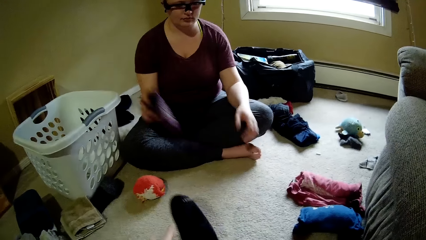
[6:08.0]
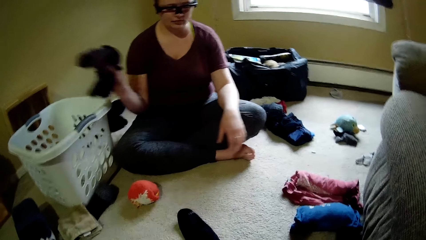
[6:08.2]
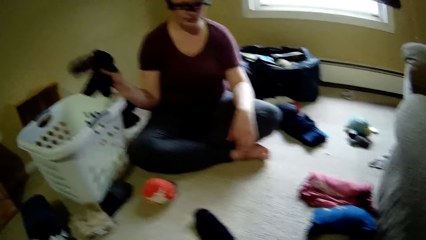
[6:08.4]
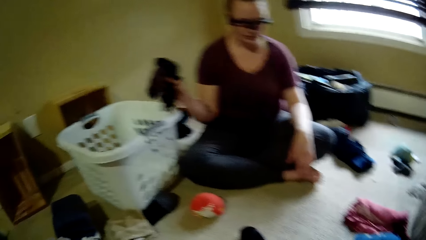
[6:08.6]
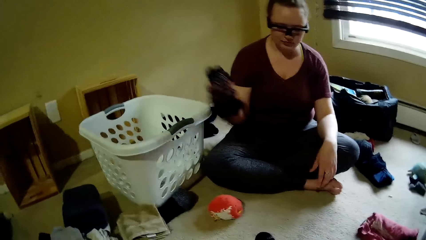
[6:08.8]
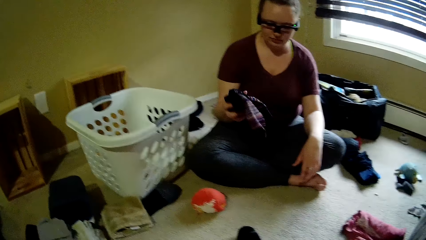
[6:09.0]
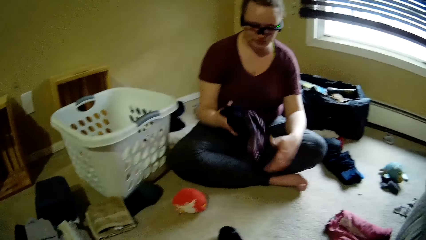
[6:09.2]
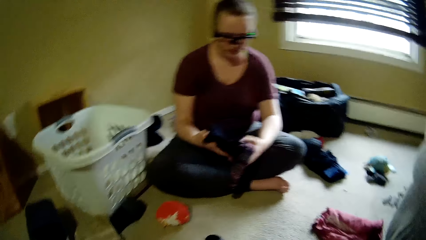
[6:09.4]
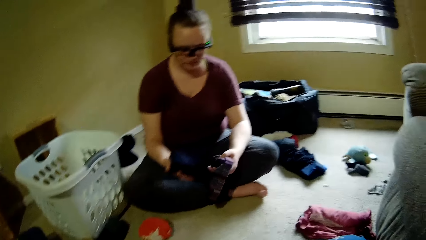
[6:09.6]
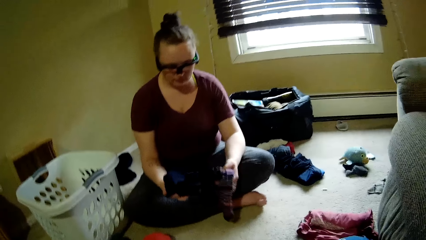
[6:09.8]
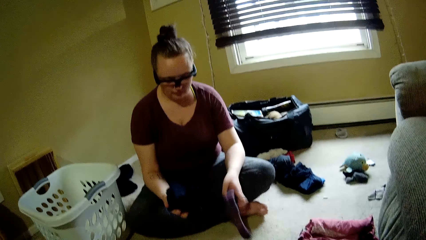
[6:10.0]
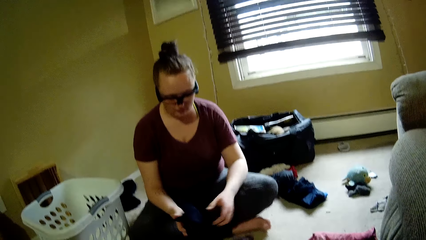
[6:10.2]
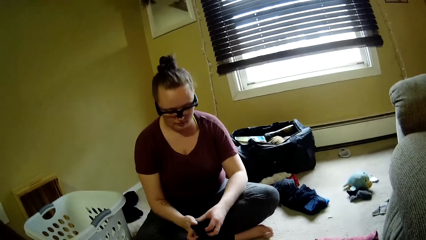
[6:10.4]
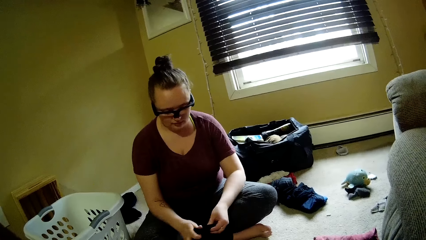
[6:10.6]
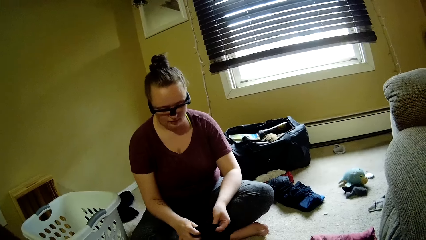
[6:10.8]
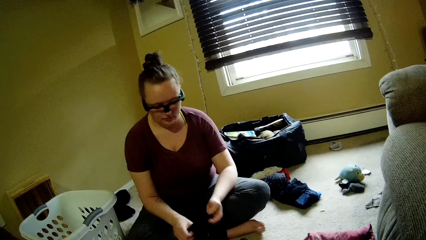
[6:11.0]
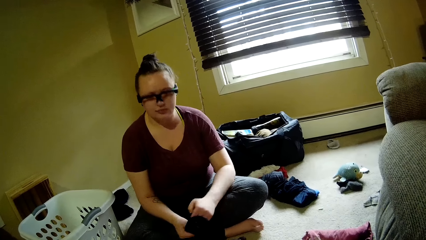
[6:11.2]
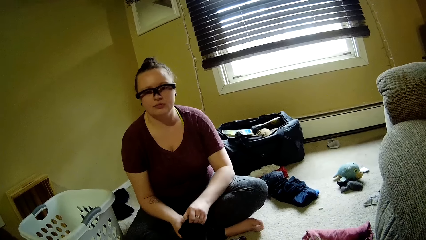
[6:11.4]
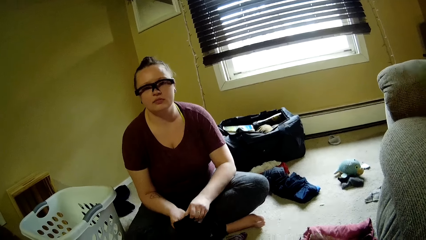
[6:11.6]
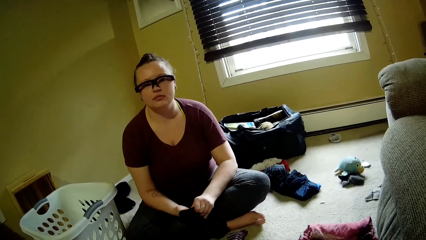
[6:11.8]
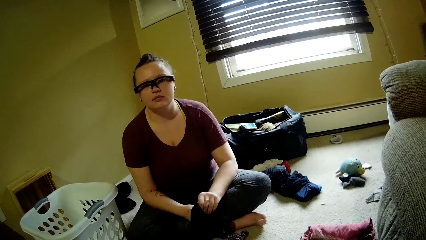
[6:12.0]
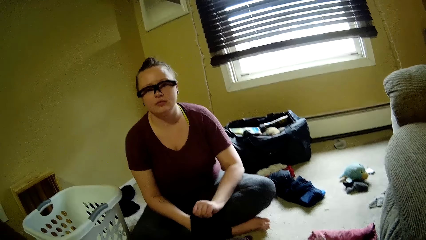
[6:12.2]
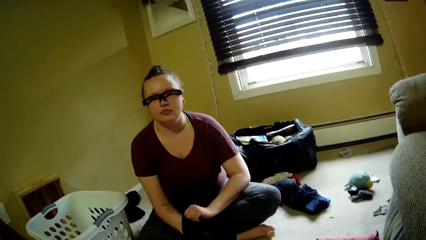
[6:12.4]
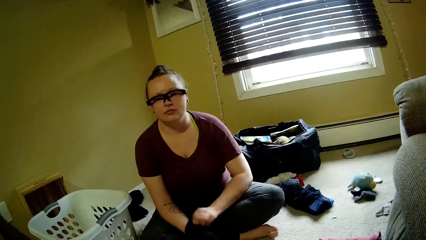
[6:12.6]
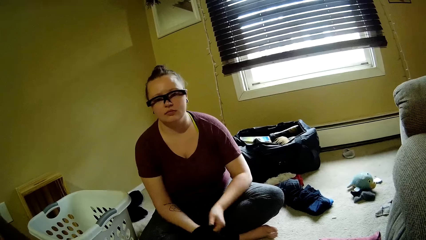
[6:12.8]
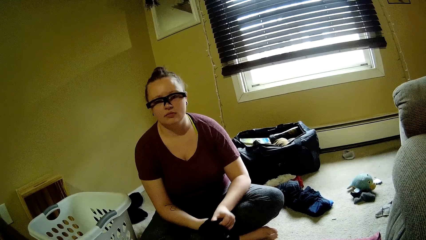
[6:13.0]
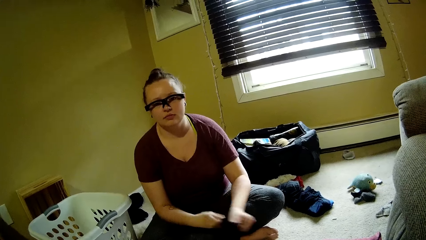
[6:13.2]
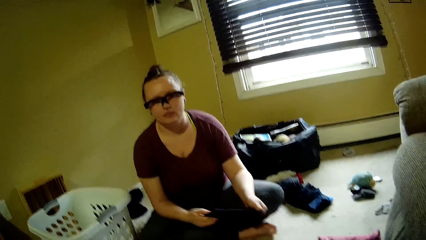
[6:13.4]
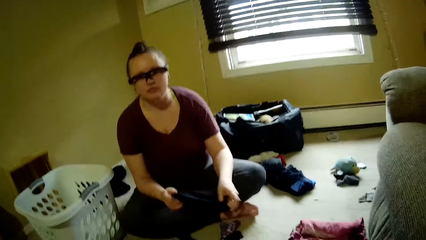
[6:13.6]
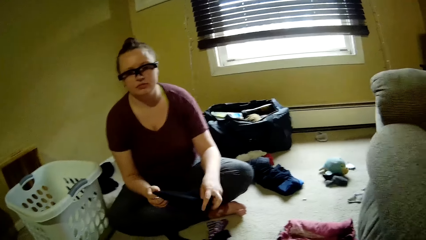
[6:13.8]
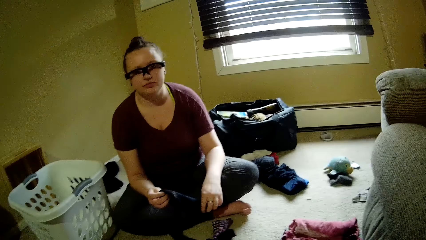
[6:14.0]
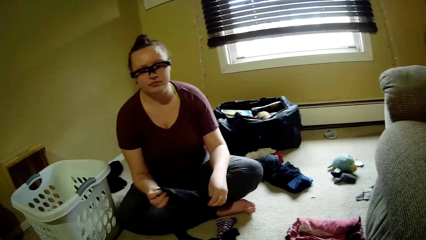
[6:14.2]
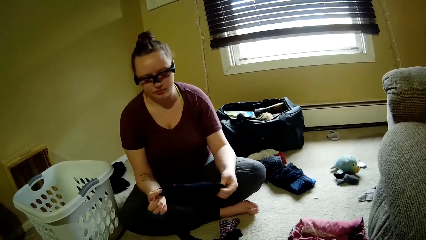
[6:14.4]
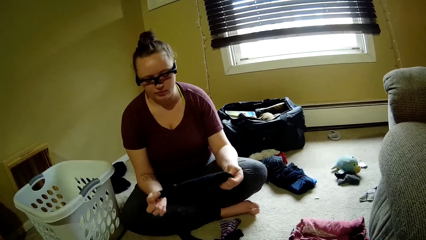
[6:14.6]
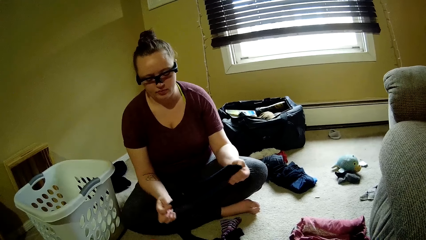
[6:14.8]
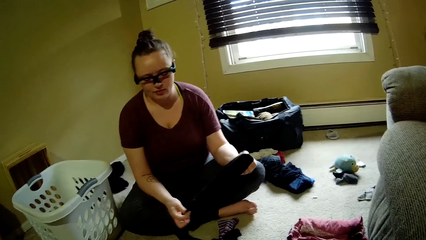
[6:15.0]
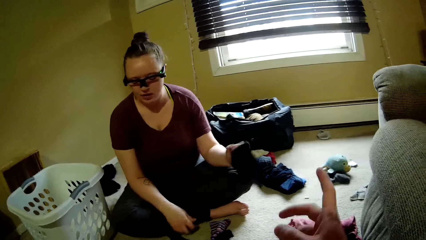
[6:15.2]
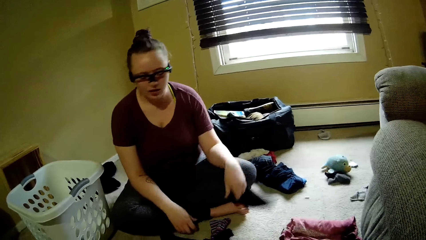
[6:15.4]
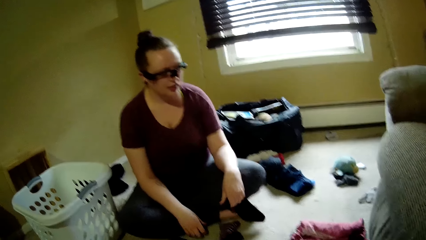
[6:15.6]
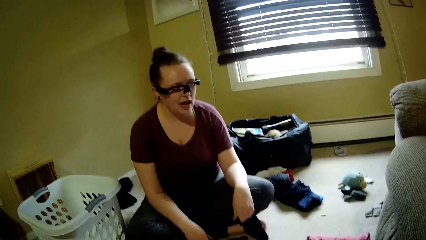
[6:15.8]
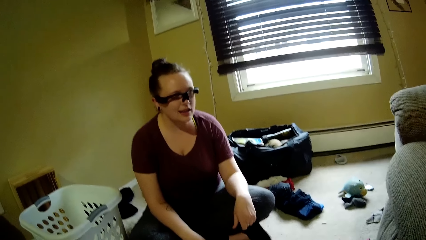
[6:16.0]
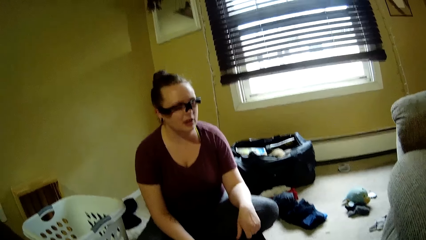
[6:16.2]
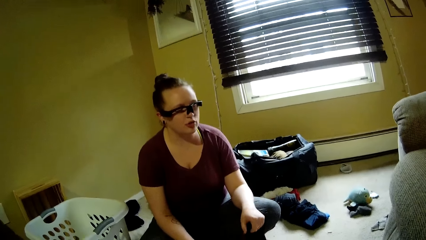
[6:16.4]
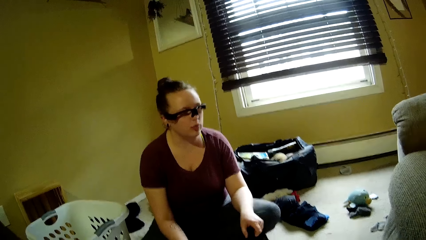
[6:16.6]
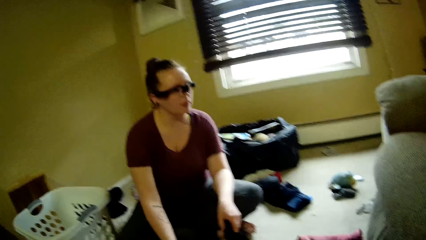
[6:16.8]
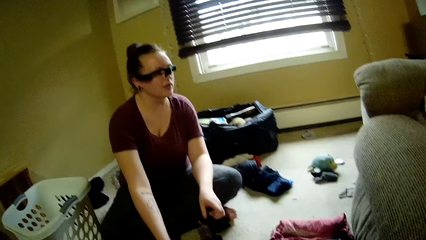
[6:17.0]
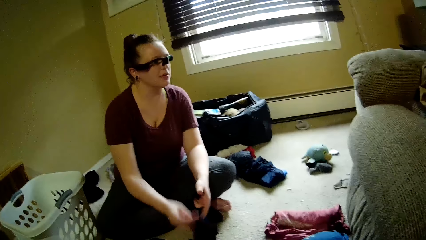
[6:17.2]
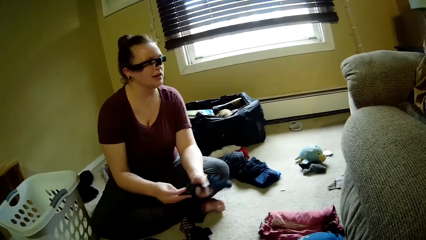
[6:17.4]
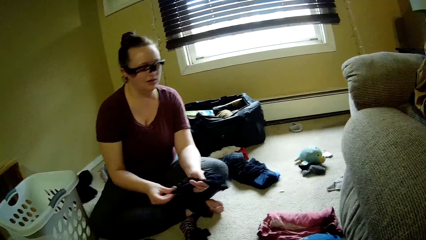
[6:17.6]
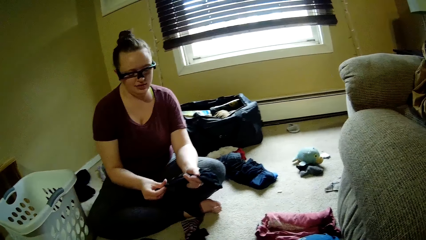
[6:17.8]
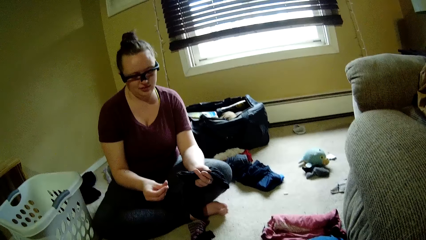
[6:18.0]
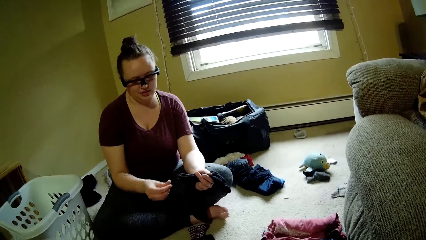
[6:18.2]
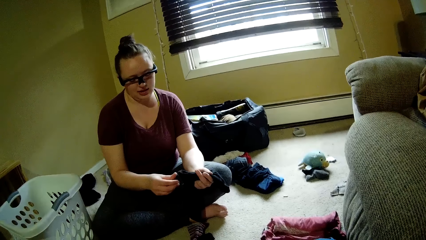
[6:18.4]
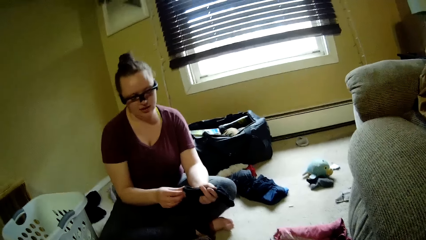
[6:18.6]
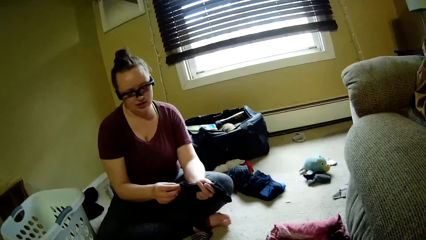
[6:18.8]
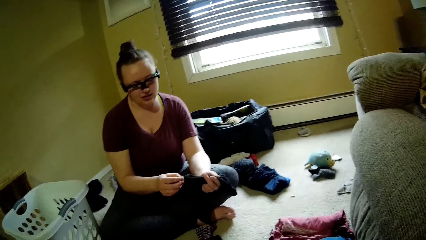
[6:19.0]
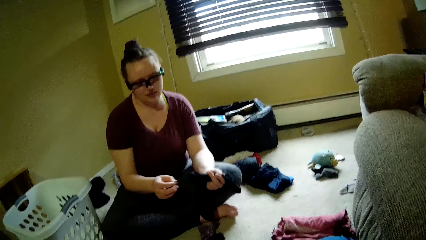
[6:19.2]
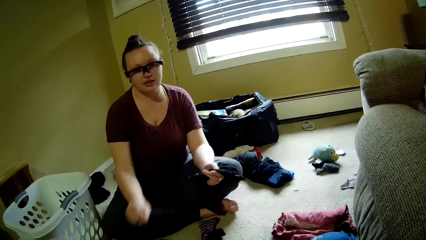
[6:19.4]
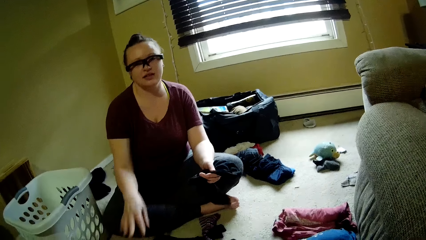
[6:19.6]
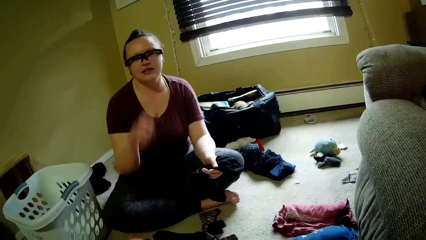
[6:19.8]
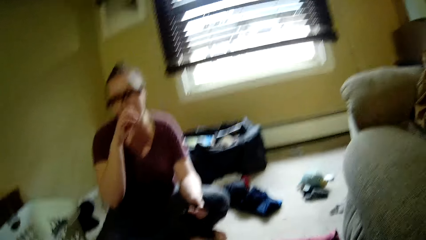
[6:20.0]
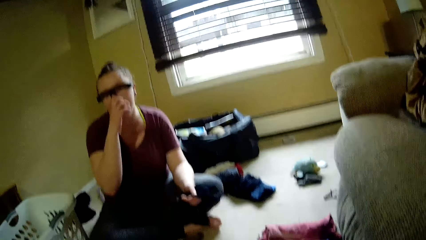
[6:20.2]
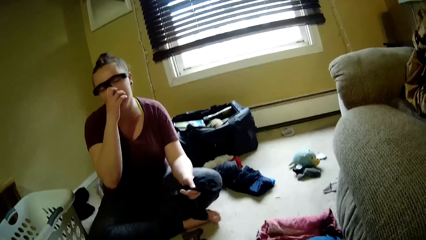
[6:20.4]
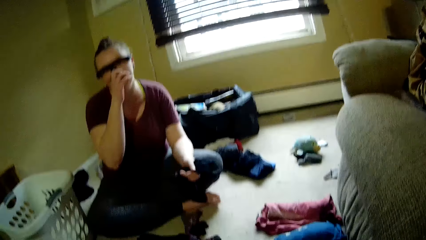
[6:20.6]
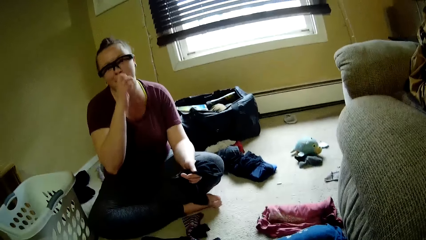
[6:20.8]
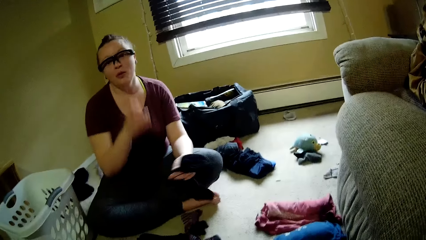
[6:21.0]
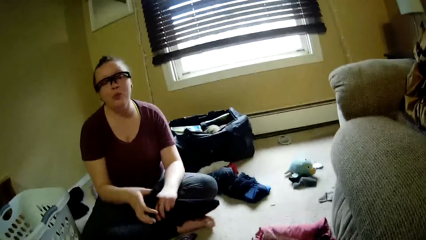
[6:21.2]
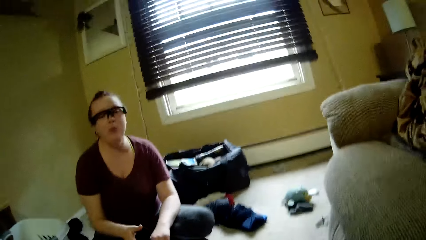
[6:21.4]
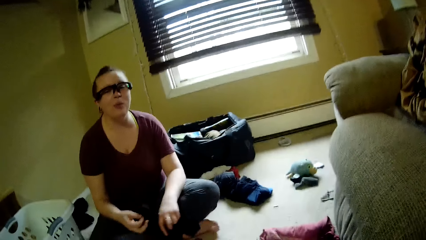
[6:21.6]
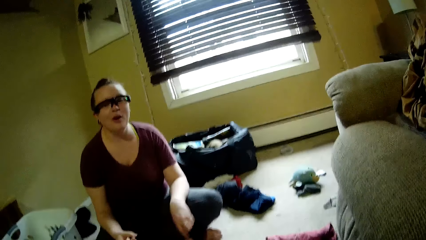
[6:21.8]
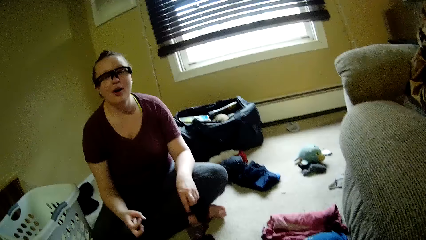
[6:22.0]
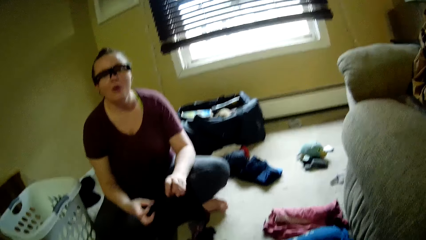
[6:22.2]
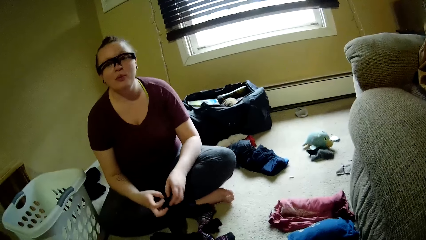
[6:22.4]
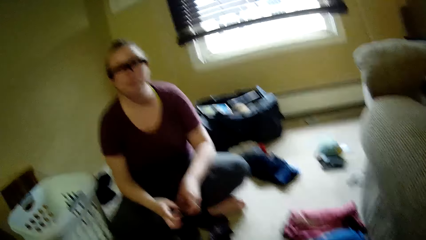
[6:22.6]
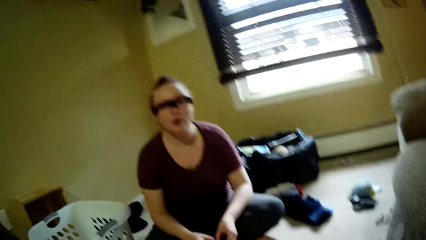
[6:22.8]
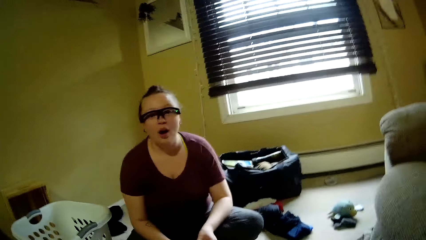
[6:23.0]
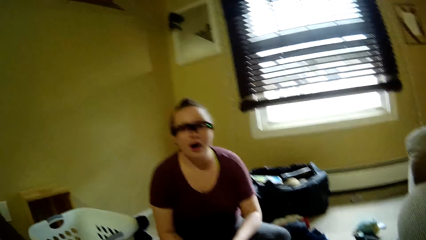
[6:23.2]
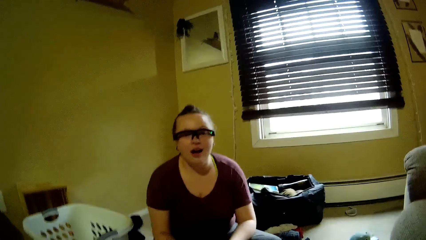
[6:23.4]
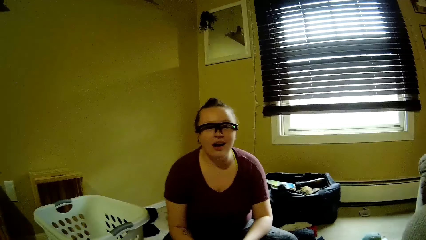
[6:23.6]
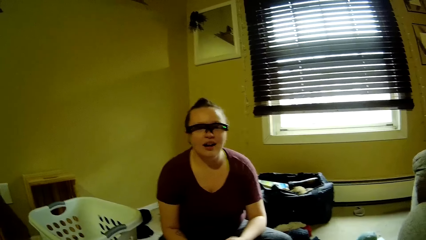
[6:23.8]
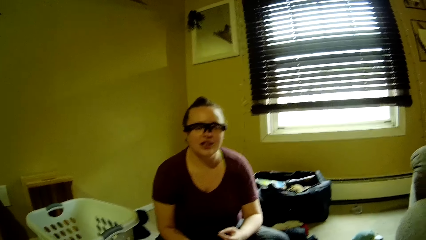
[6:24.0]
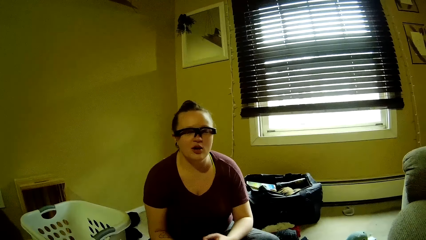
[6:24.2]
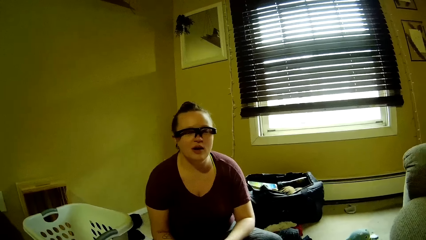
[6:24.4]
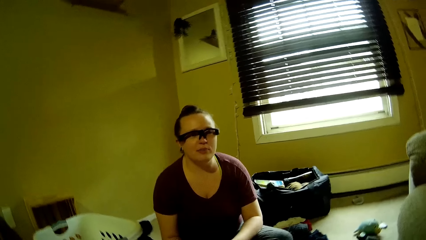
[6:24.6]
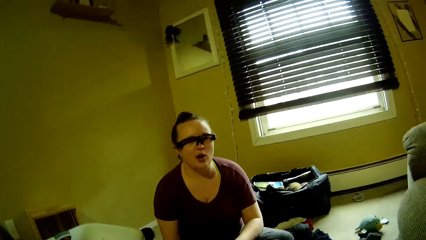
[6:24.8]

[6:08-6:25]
The woman looks at the socks and unfolds the socks. The woman talks with the camera wearer. The woman looks at the socks and touches her face.
